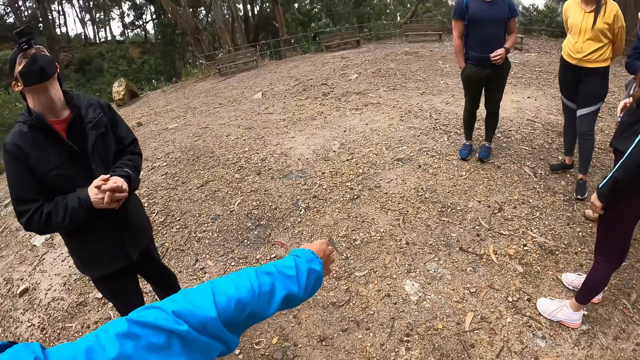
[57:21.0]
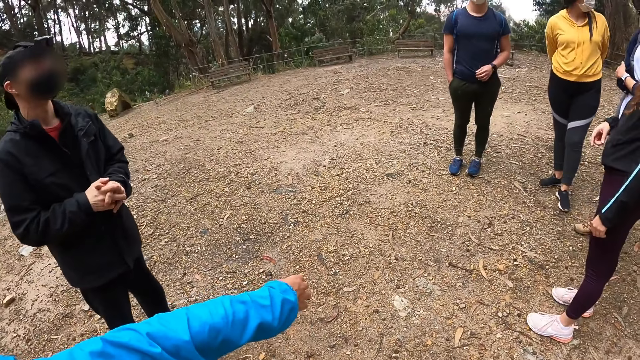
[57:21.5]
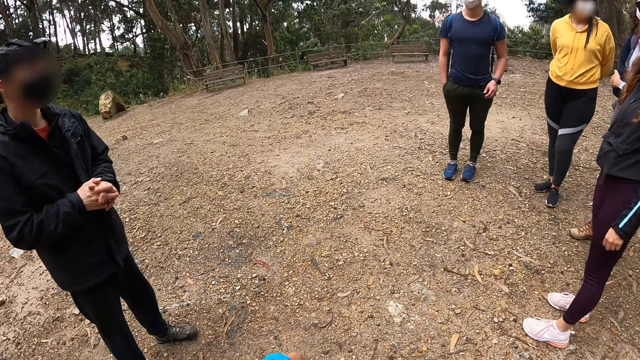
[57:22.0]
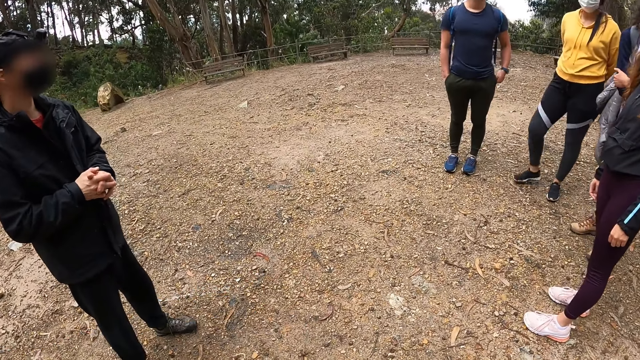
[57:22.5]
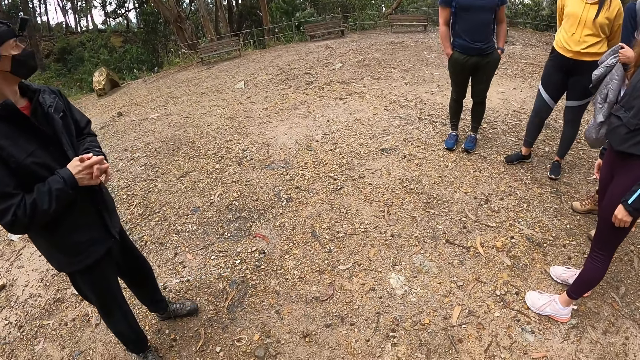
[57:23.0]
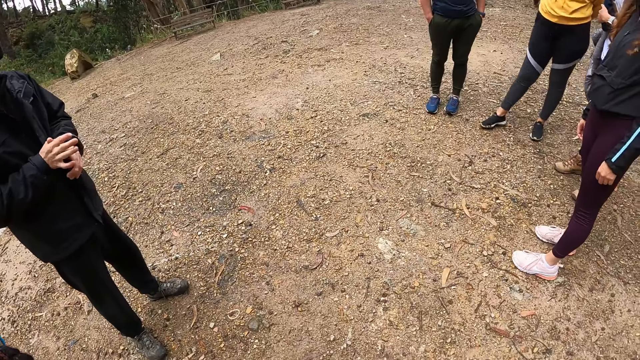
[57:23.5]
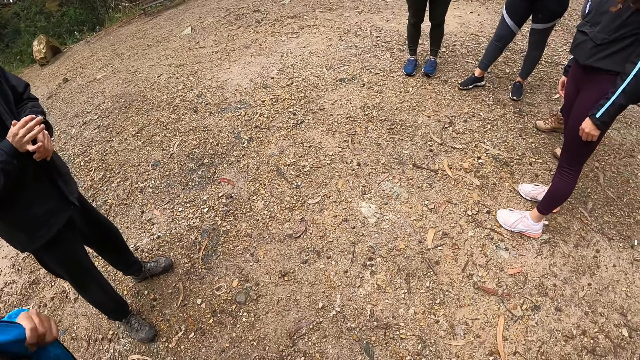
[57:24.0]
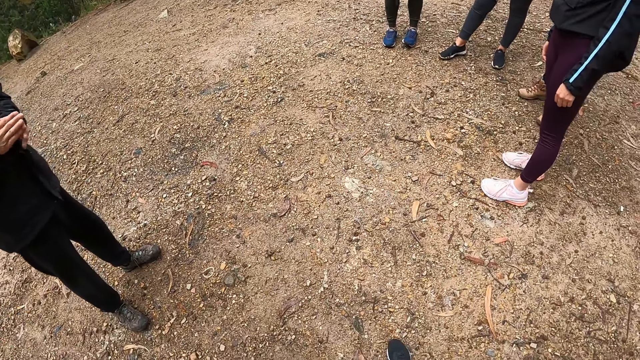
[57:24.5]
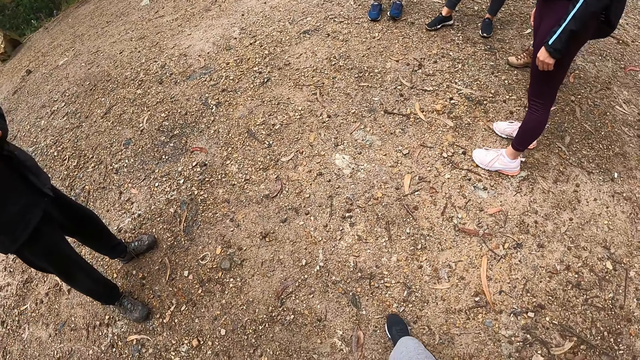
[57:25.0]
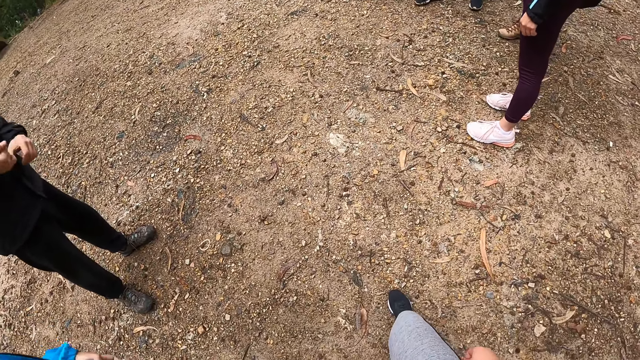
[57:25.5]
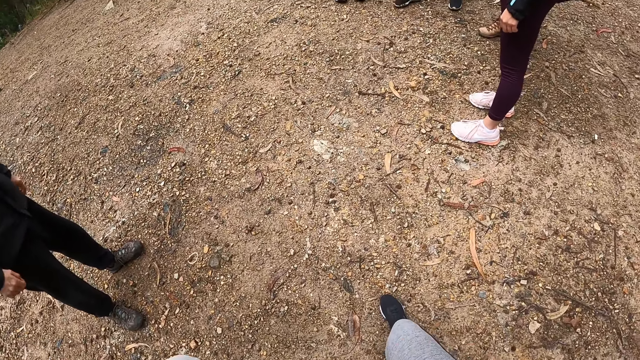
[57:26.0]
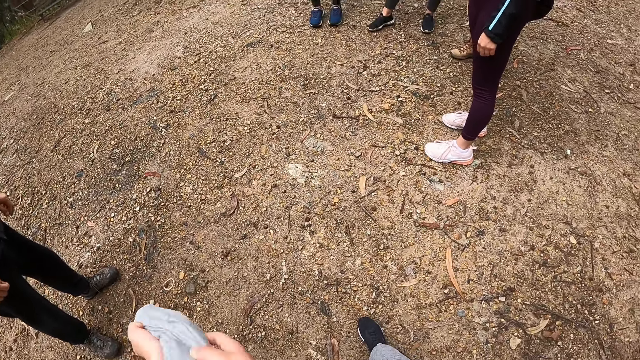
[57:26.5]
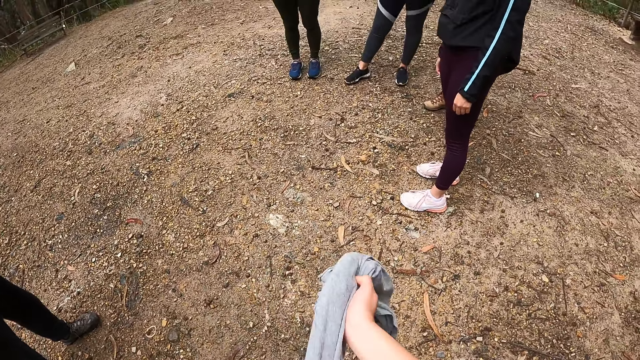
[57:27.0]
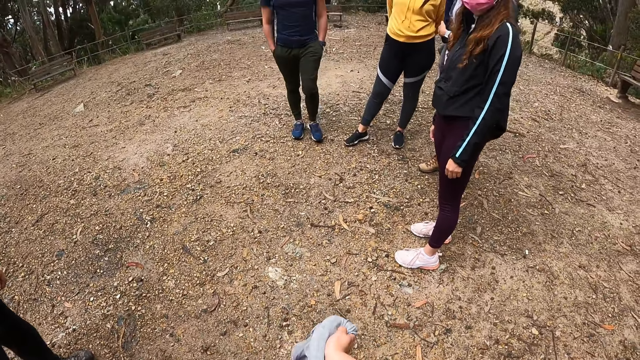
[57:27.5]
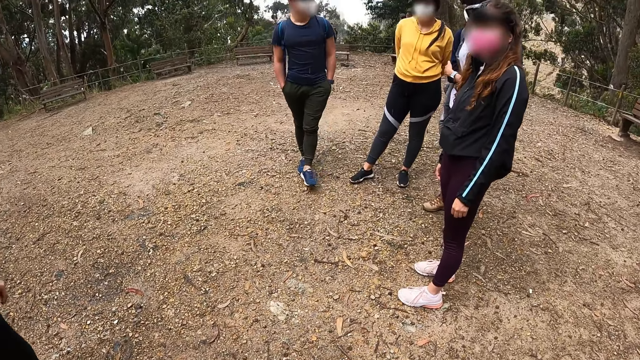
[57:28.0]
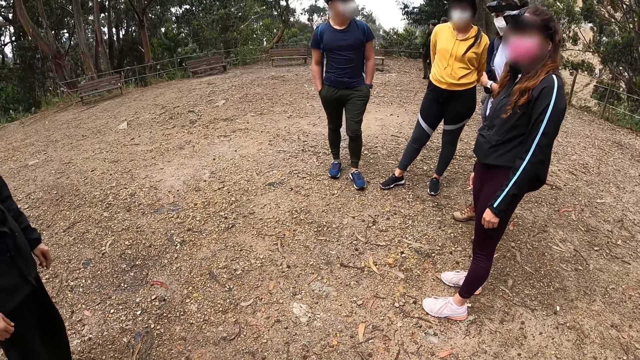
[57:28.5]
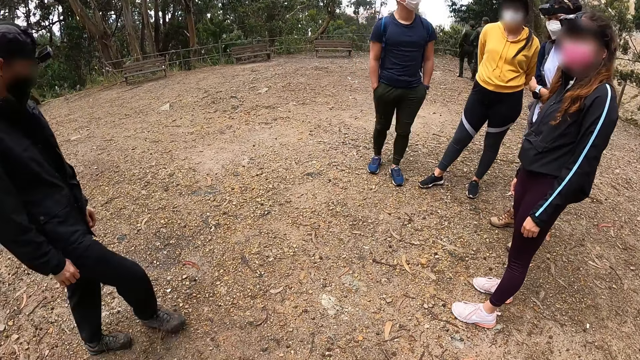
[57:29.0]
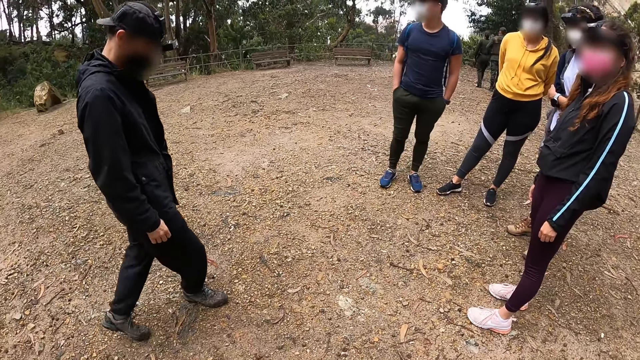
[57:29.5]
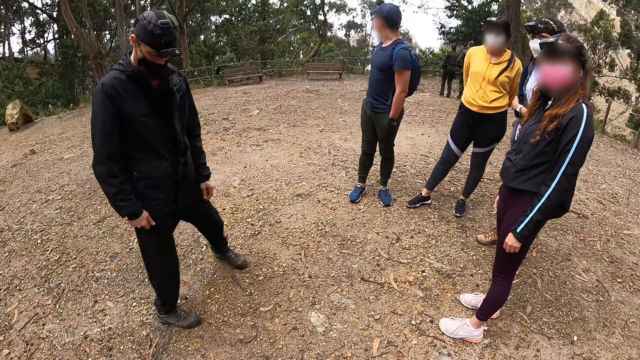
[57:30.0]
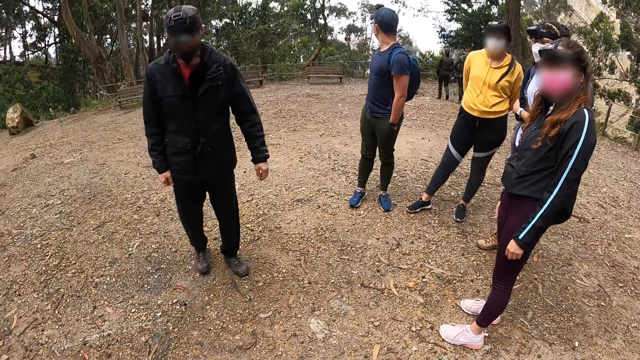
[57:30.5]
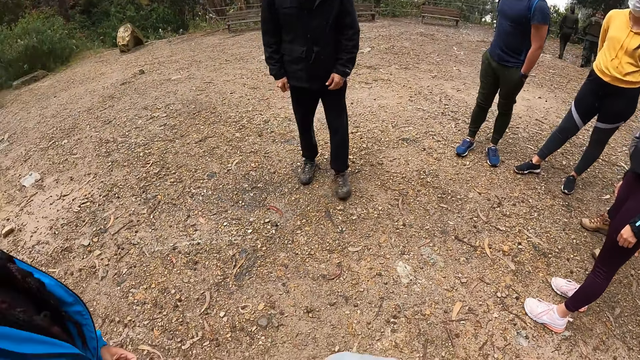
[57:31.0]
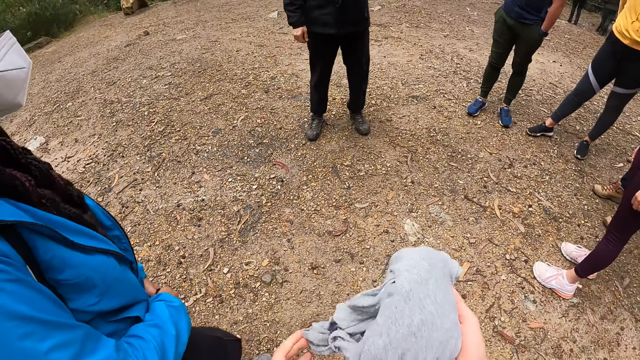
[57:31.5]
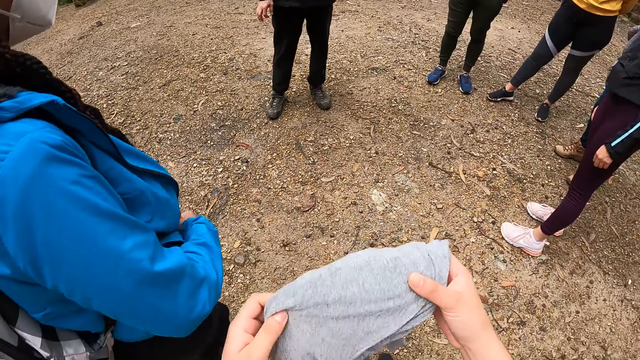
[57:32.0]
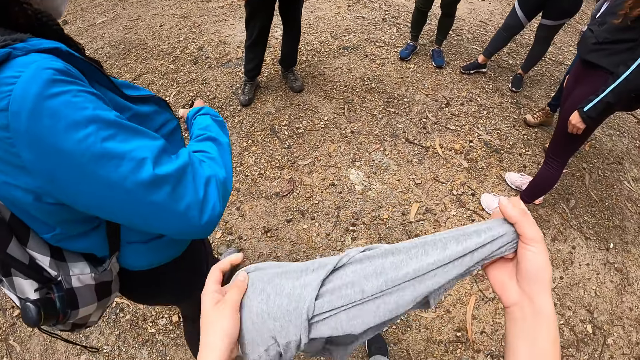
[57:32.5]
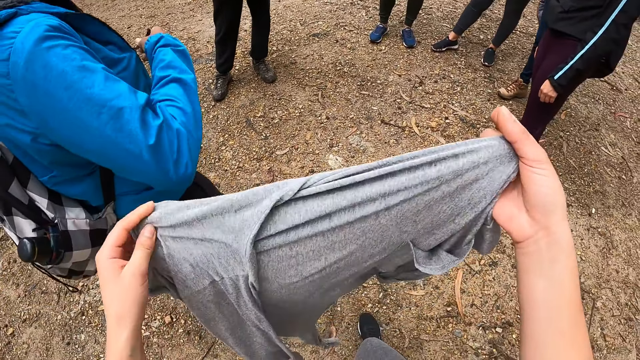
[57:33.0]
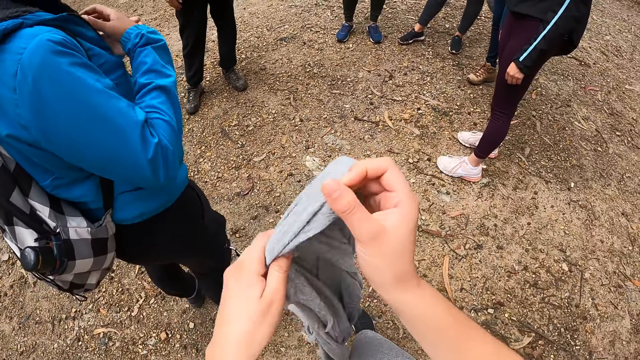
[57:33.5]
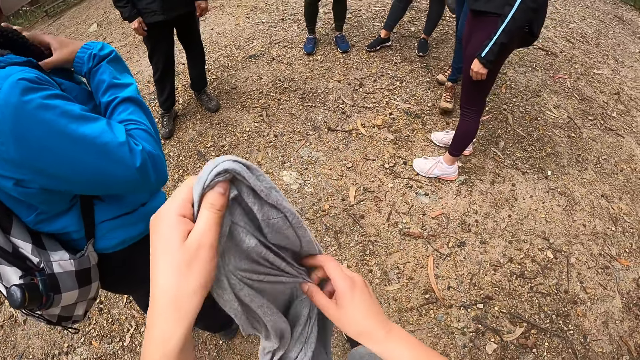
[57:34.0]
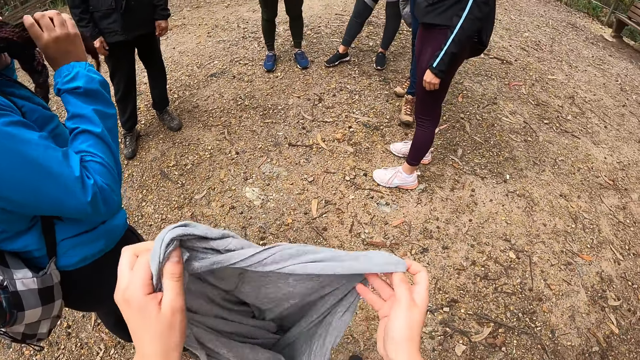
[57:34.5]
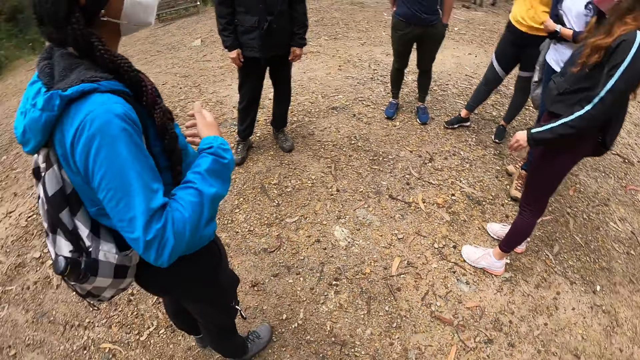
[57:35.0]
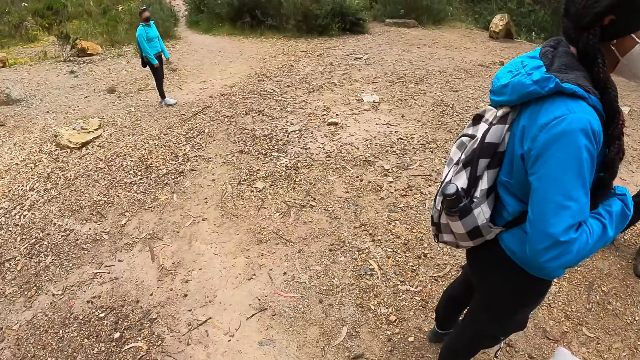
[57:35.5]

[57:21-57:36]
A woman moves her legs. A man interacts with the team. Another man puts his left hand in his pocket. The camera wearer stretches out a shirt in his right hand. The other man moves his left leg. The camera wearer spreads out the shirt with both hands.

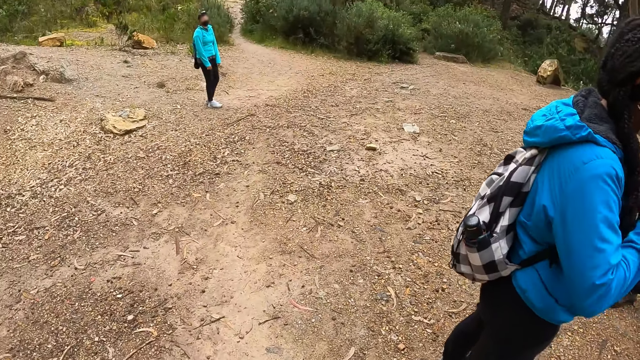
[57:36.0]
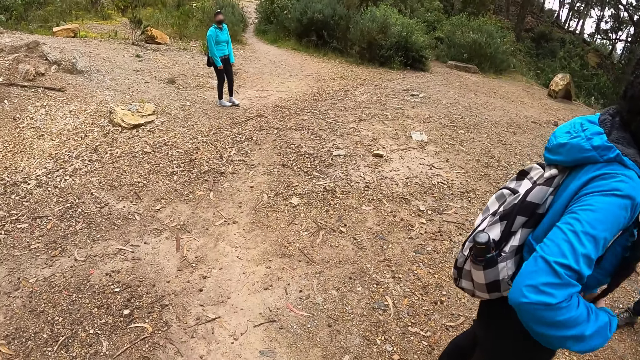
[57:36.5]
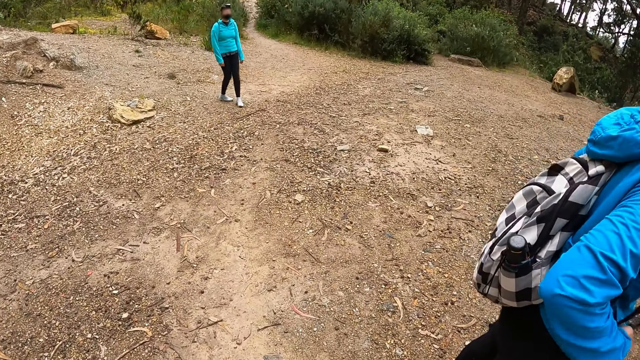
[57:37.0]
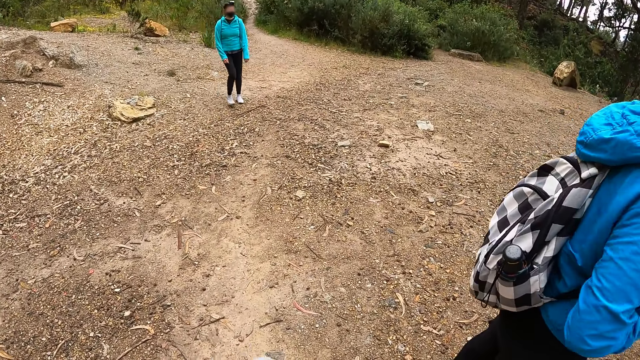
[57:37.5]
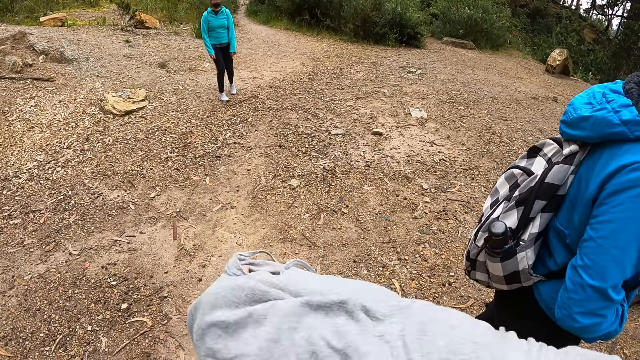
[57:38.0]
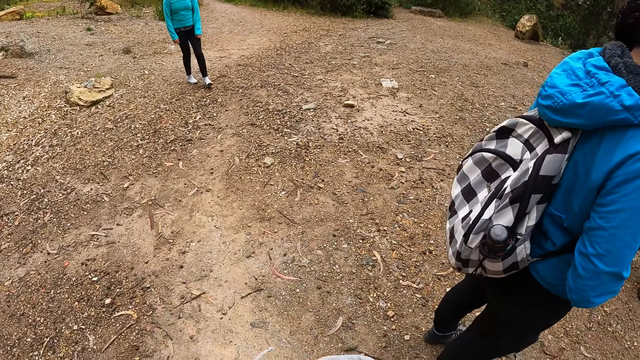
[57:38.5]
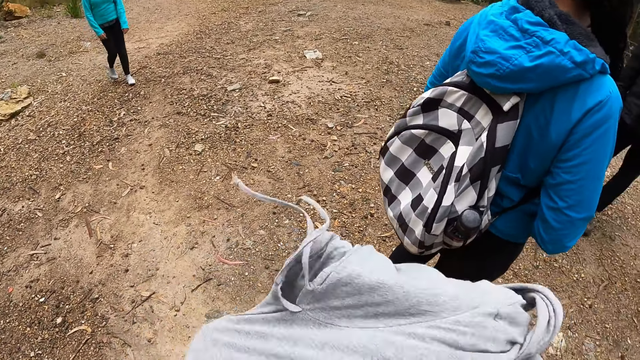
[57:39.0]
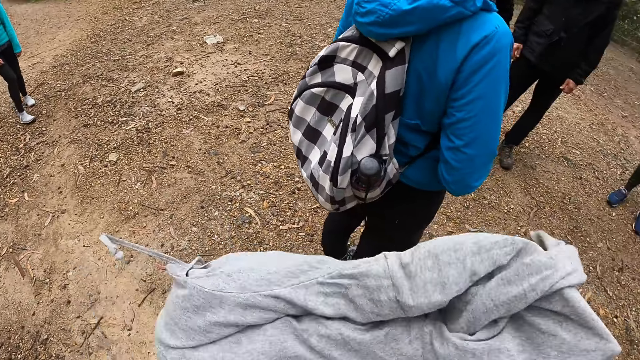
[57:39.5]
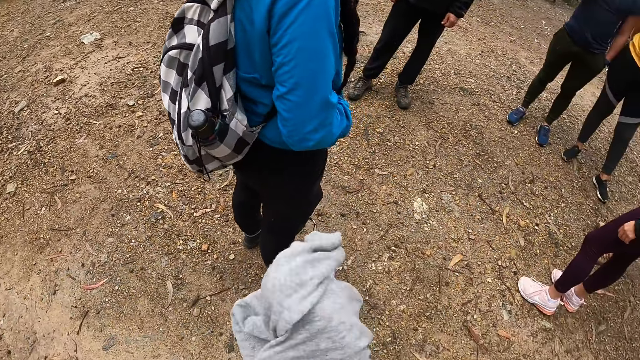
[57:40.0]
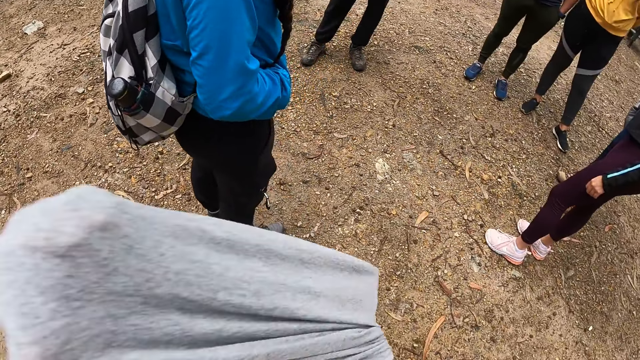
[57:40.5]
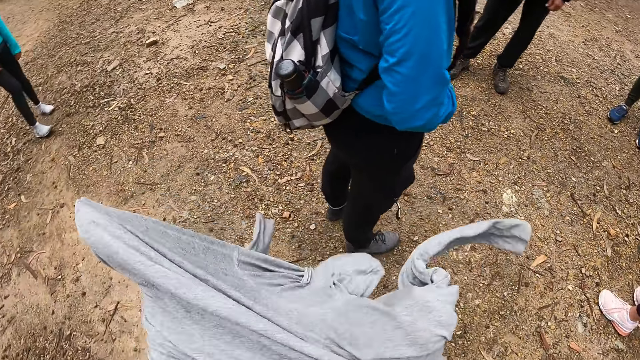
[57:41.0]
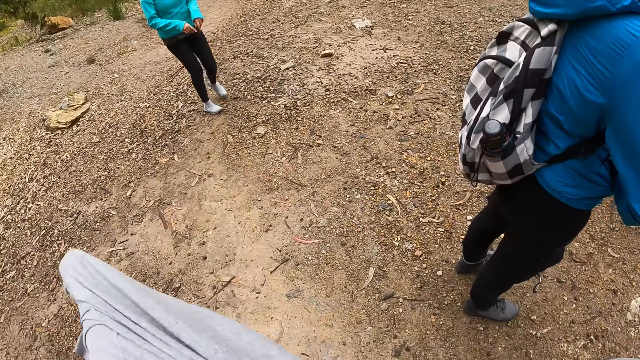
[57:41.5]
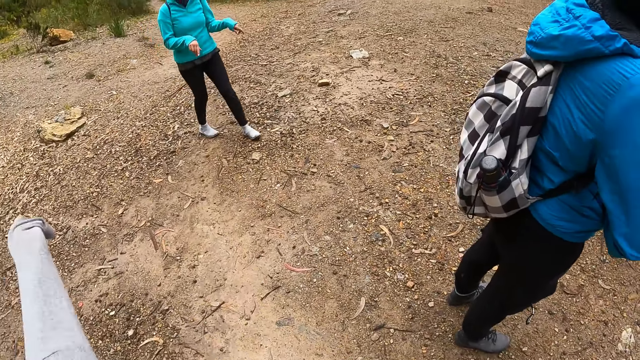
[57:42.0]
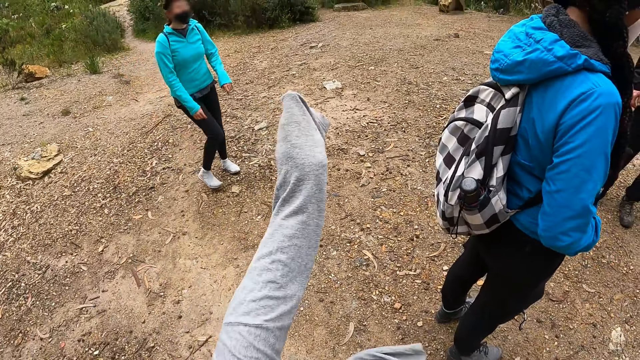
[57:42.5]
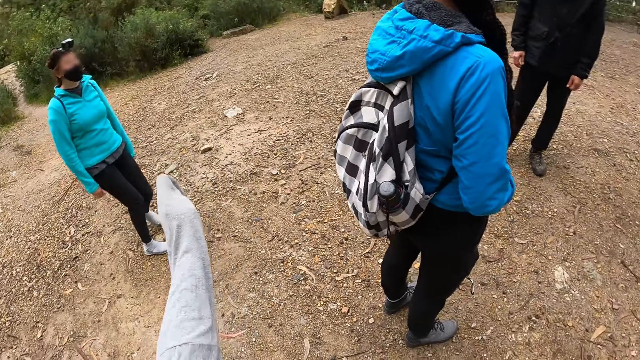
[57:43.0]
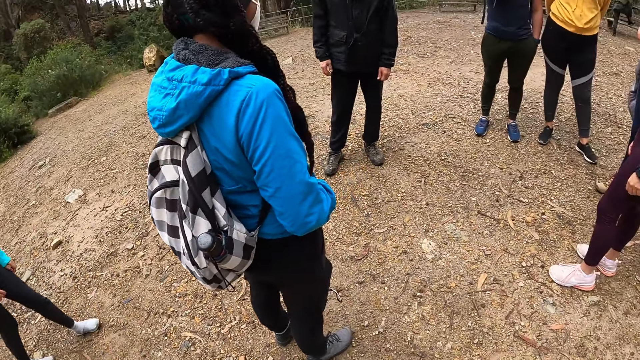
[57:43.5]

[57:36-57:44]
The camera wearer wears the shirt in her hands.
